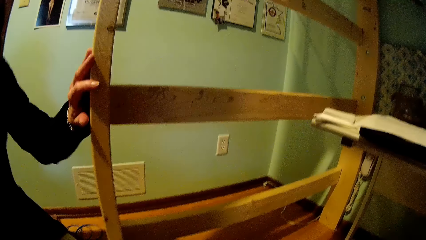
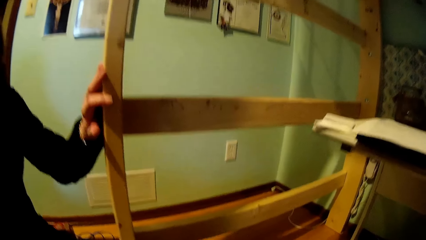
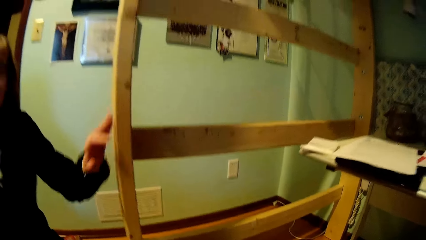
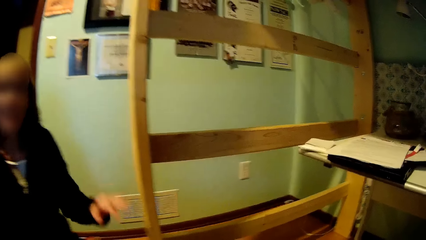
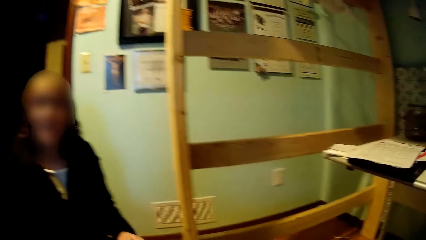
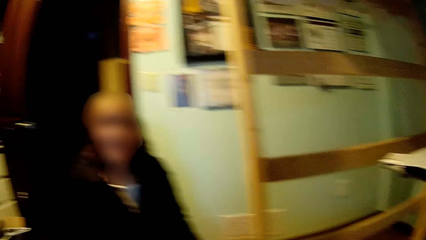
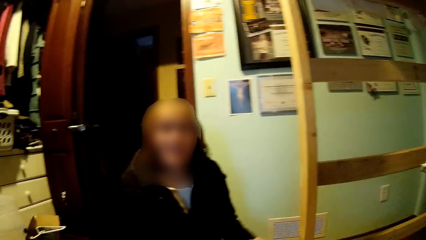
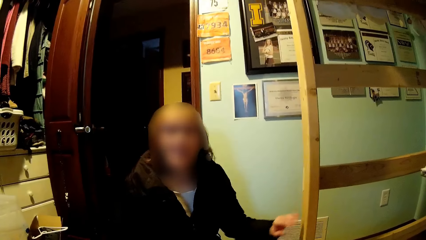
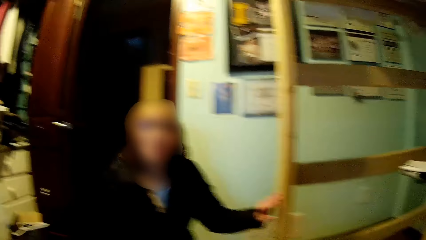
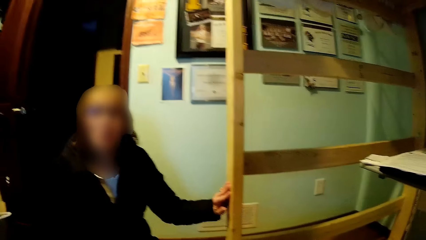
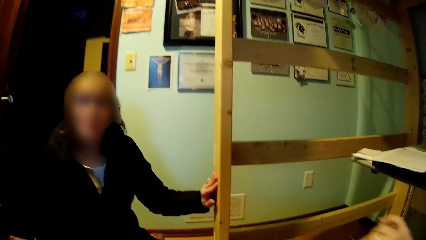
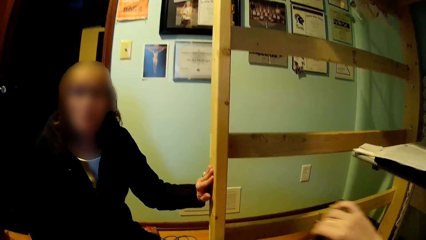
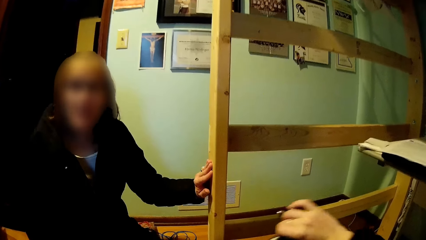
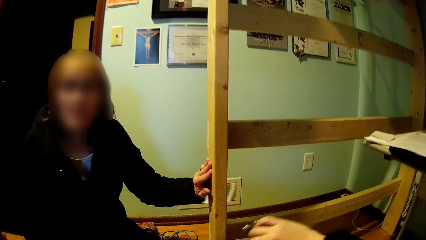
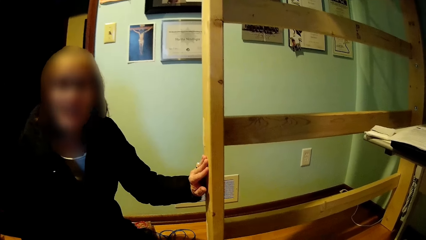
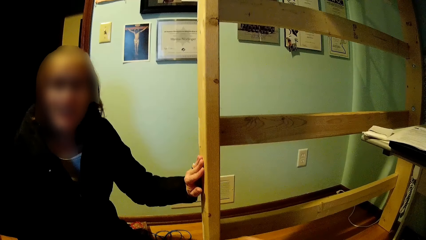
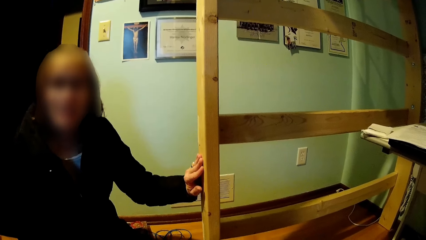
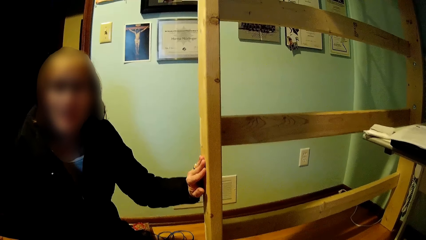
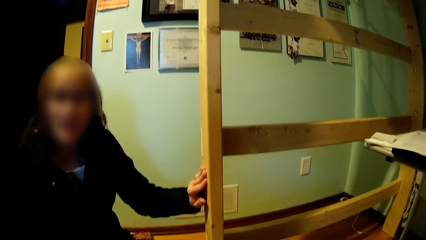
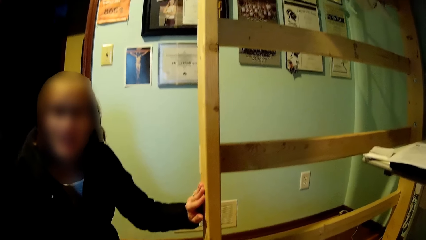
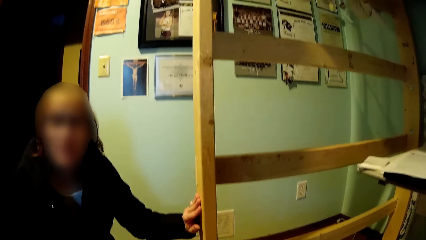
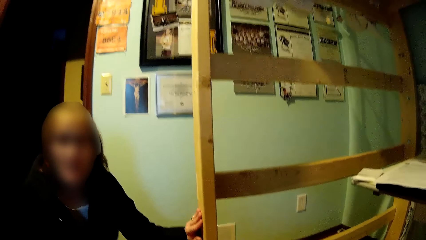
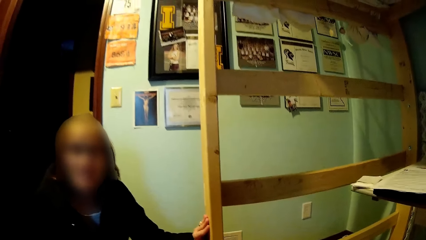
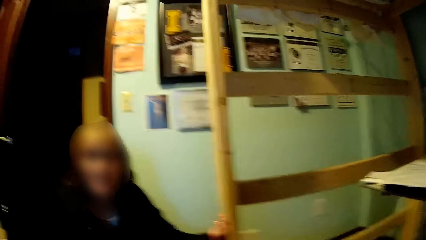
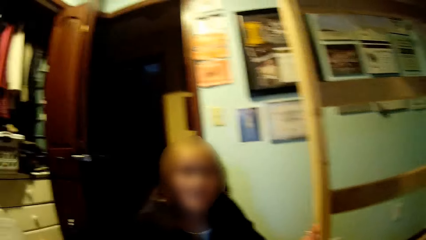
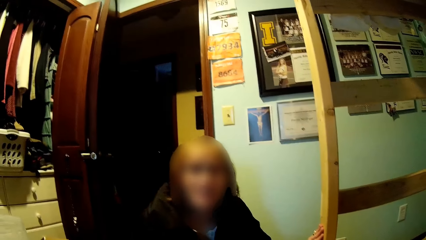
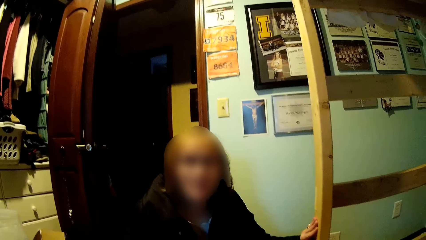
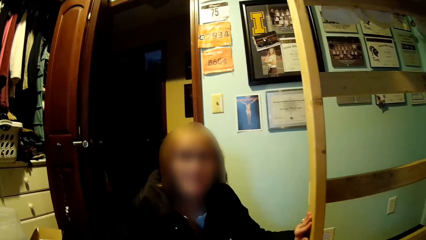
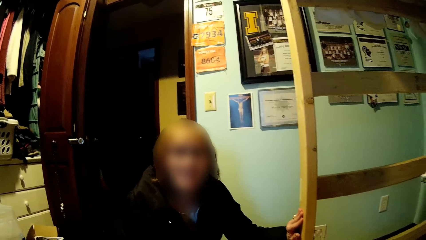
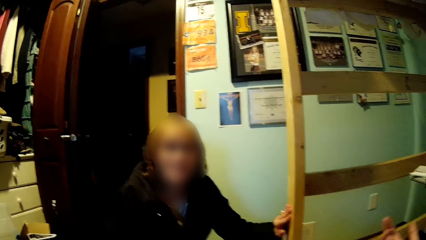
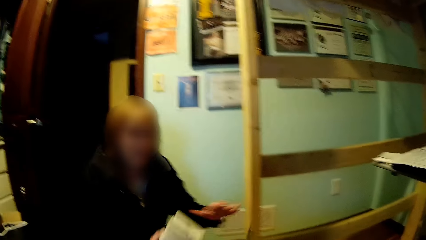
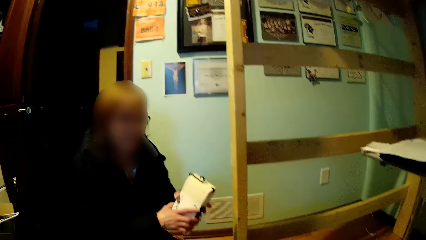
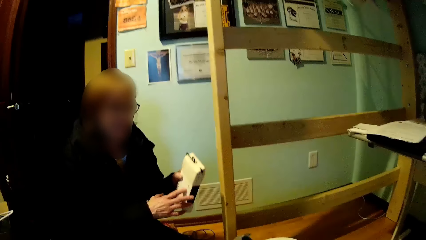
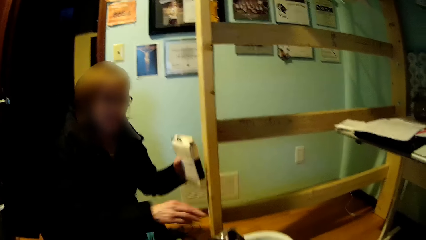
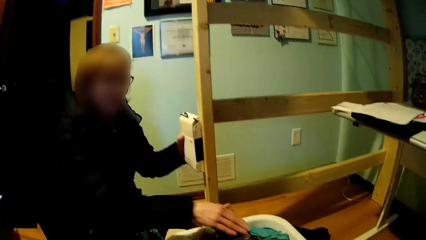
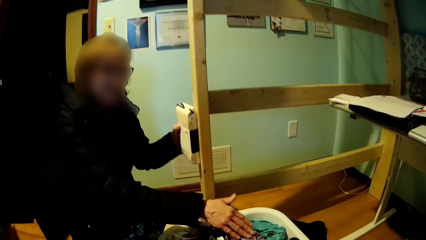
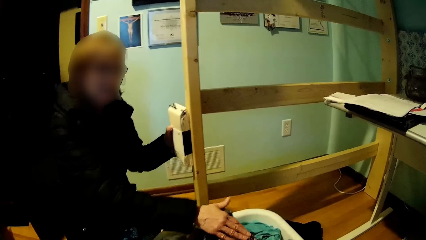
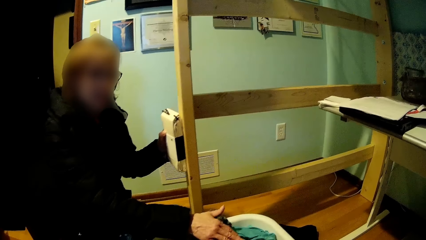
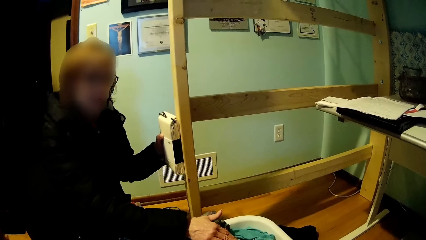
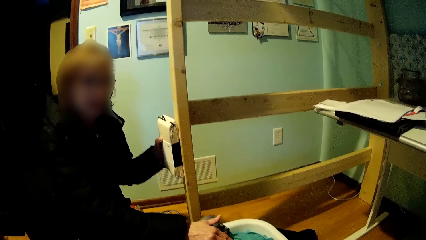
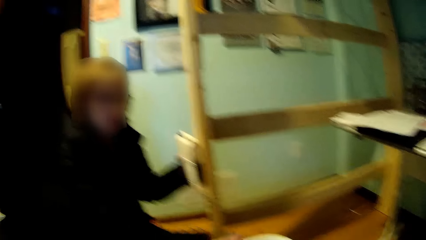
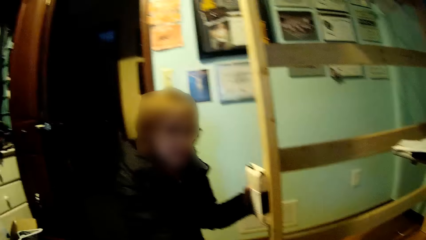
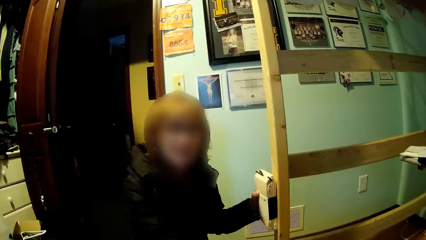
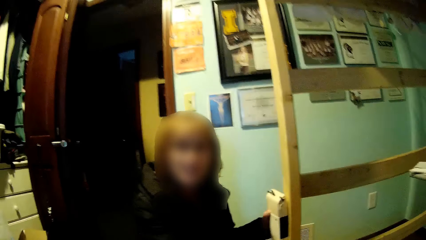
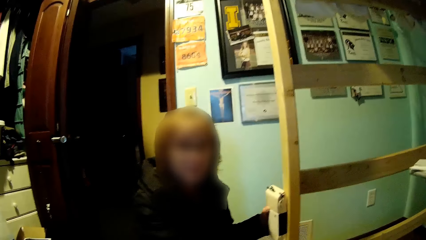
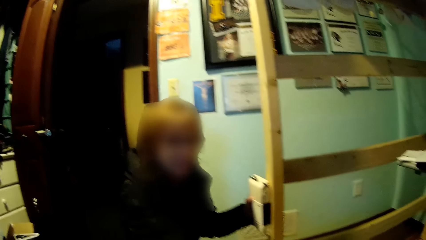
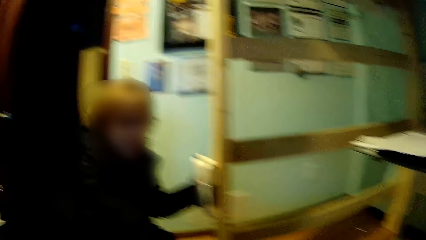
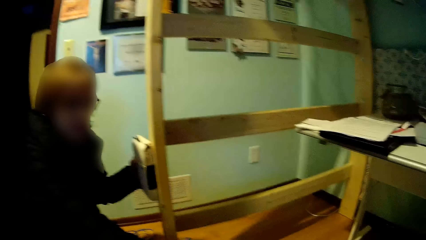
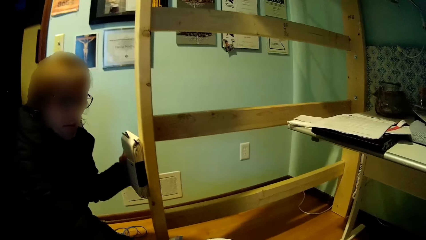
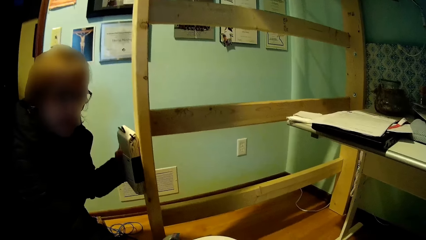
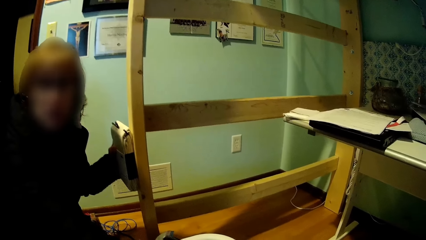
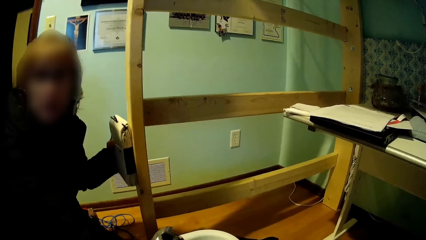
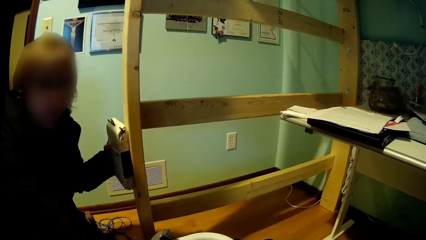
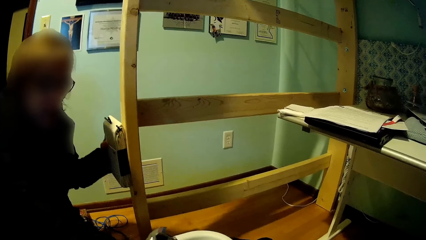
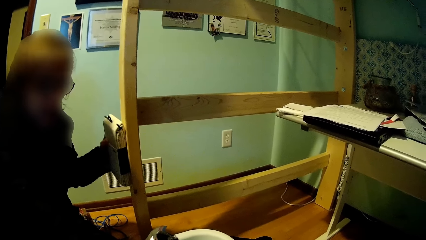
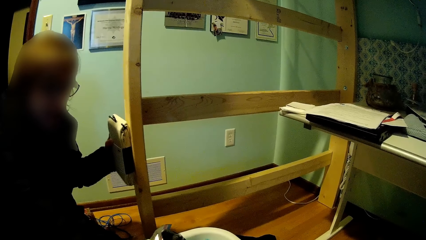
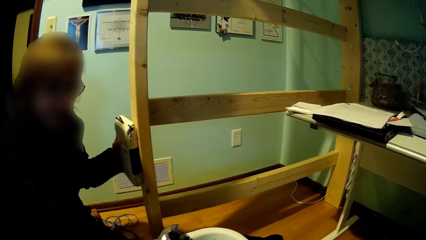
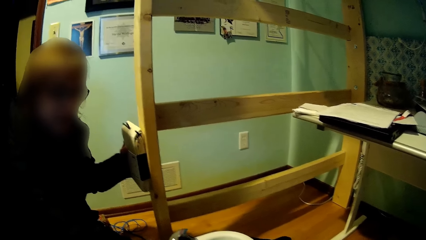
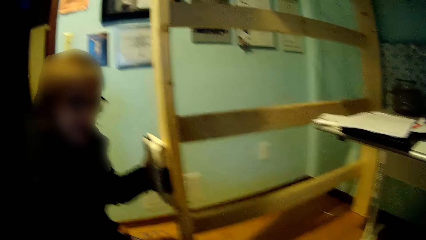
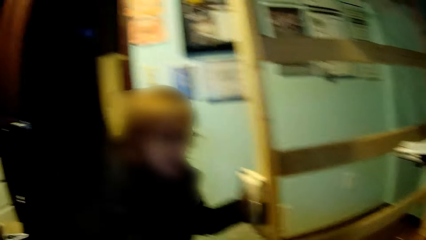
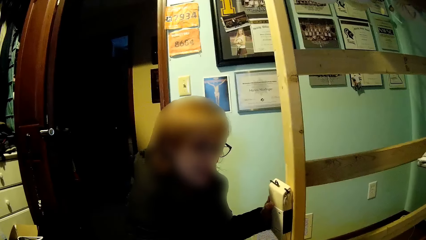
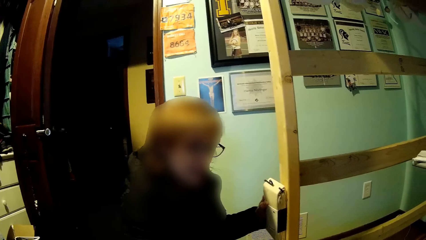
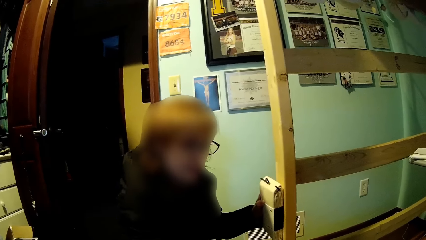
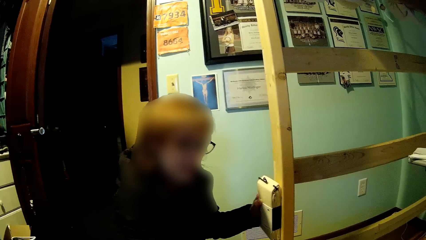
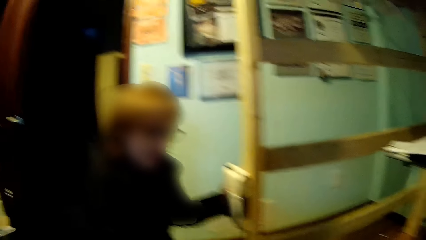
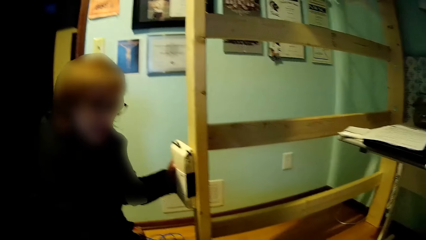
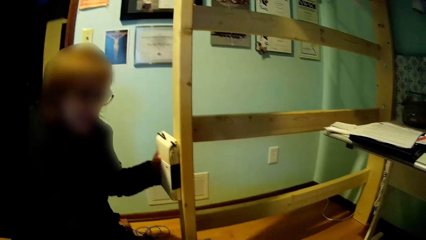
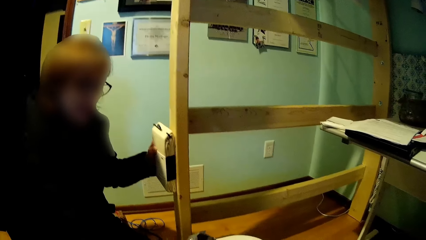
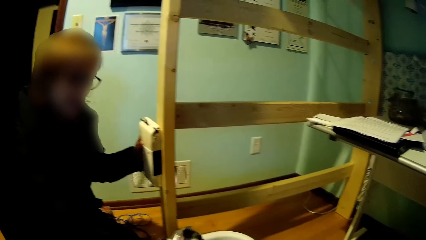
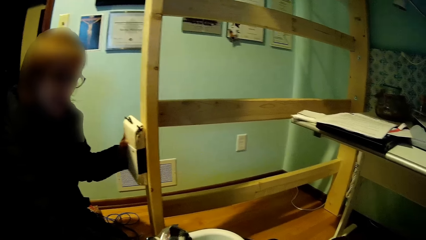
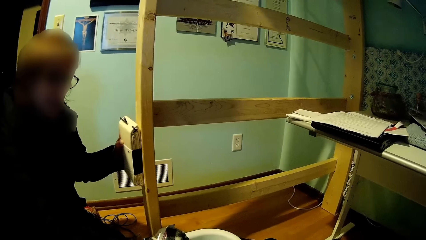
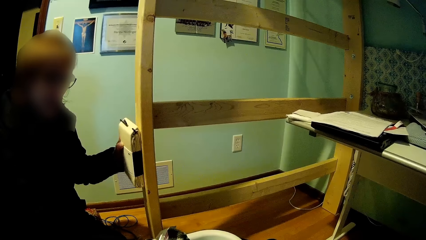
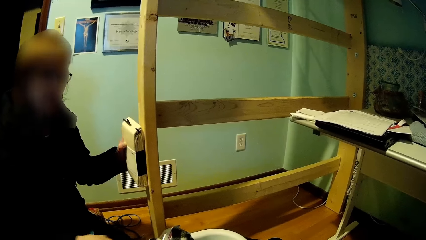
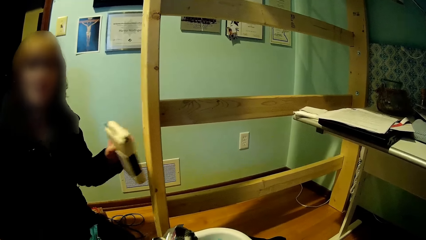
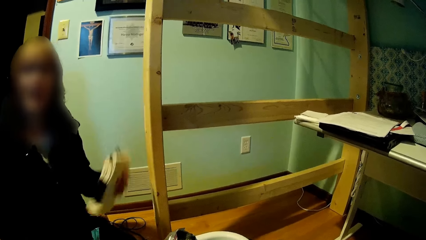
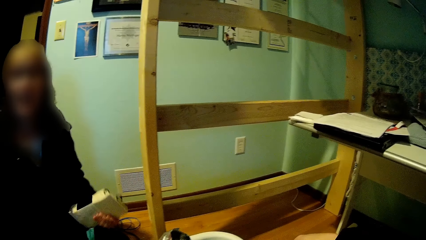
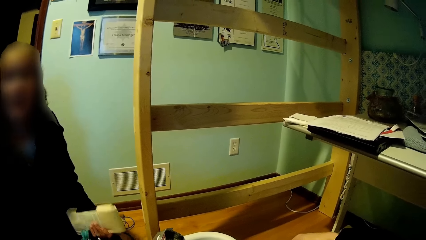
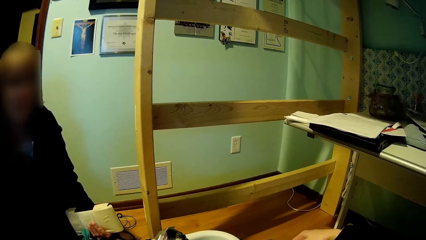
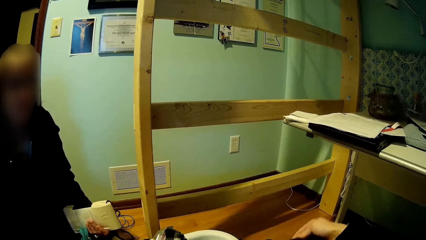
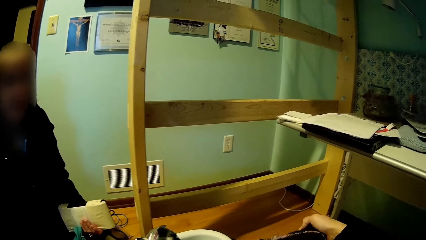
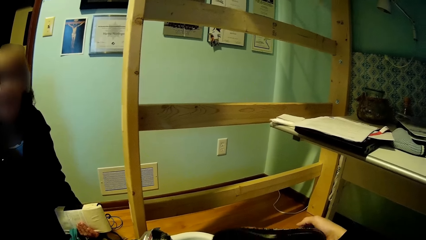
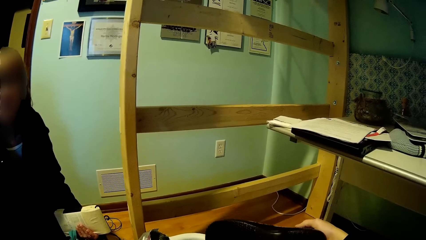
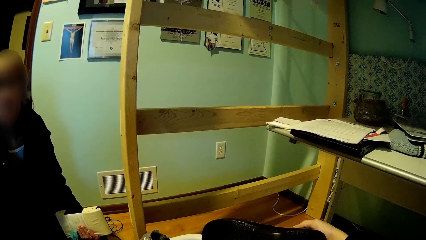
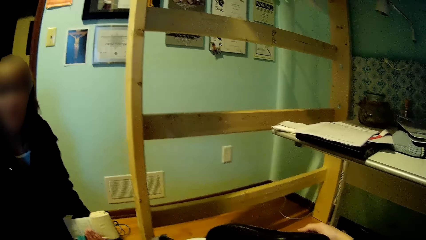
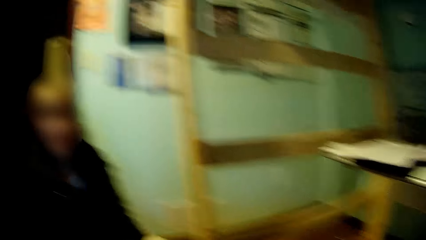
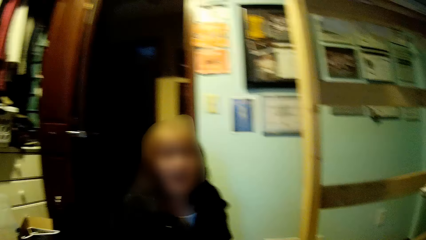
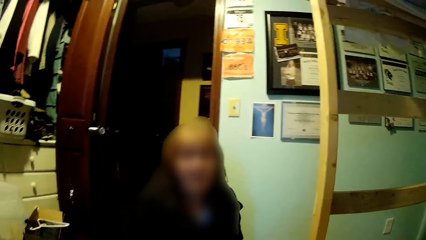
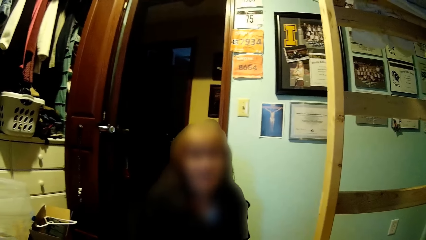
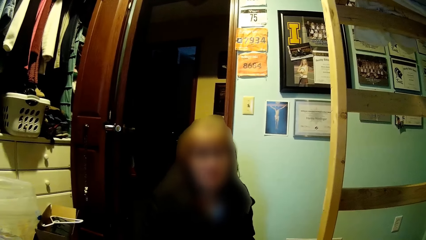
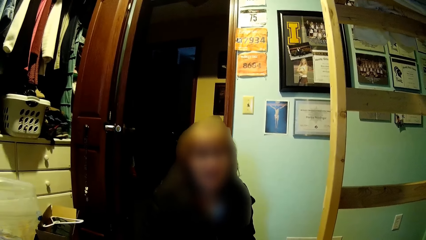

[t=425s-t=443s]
A woman squats. She comes near the camera wearer. She talks to the camera wearer. She squats. She picks up a cloth. She touches clothes in the bucket. She talks. She uses the bag. The camera wearer holds a shoe.
